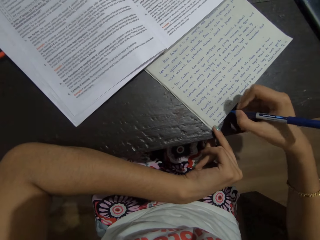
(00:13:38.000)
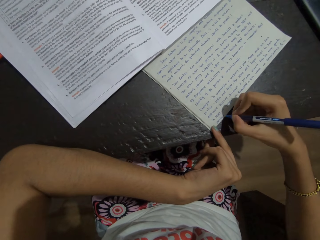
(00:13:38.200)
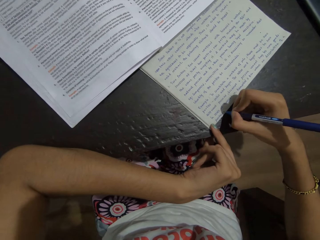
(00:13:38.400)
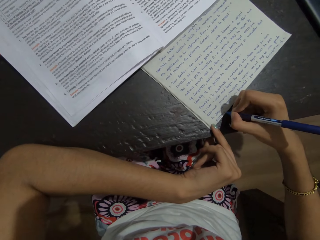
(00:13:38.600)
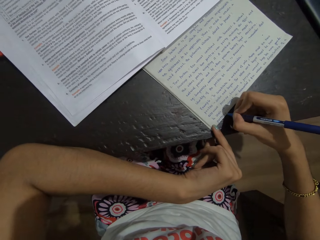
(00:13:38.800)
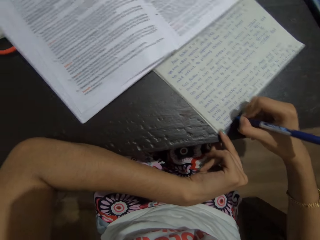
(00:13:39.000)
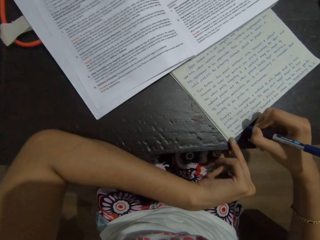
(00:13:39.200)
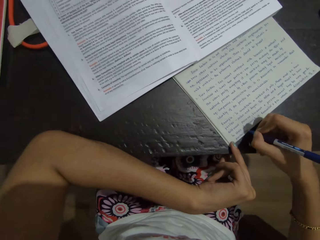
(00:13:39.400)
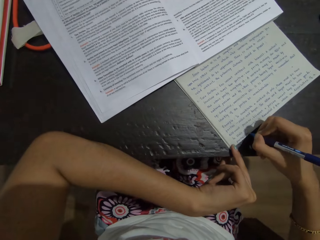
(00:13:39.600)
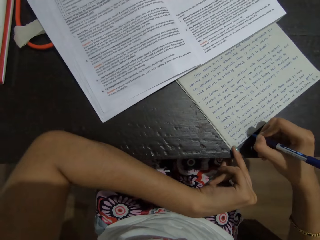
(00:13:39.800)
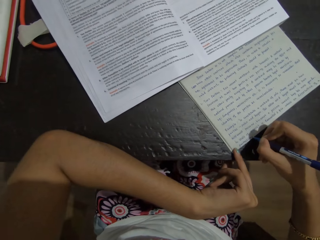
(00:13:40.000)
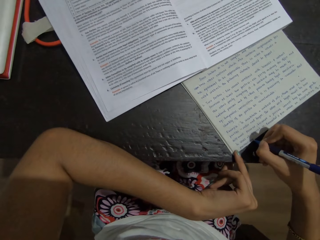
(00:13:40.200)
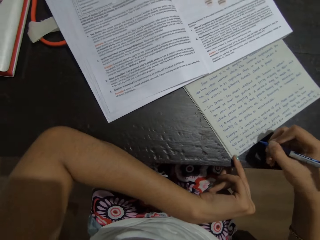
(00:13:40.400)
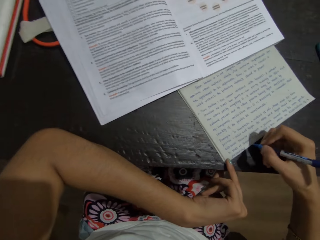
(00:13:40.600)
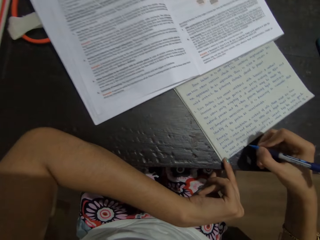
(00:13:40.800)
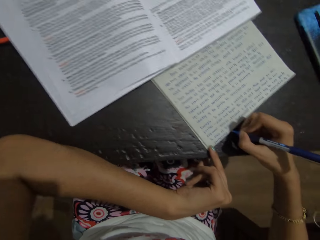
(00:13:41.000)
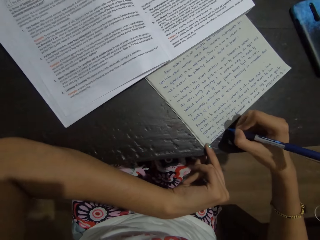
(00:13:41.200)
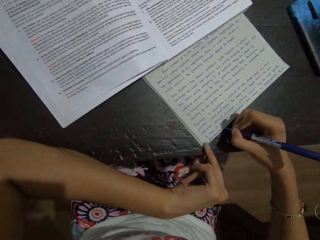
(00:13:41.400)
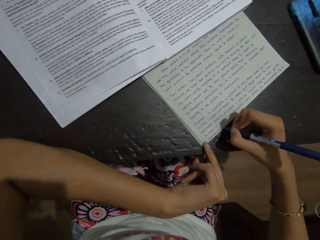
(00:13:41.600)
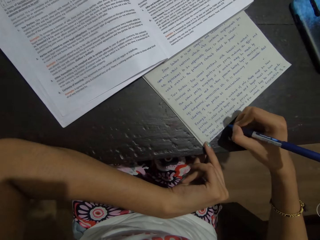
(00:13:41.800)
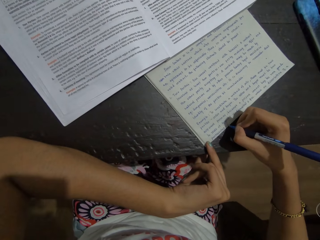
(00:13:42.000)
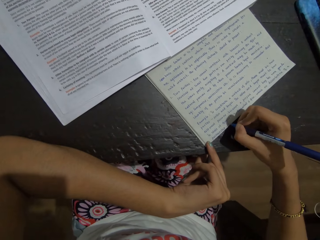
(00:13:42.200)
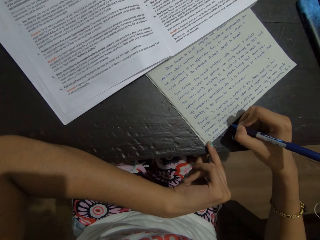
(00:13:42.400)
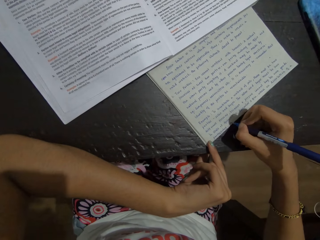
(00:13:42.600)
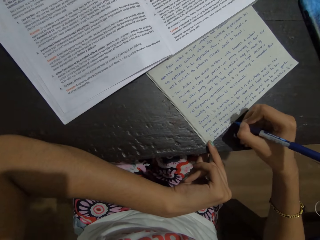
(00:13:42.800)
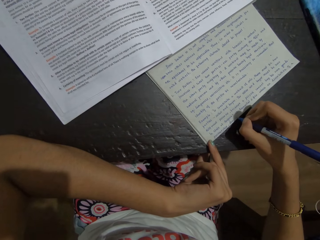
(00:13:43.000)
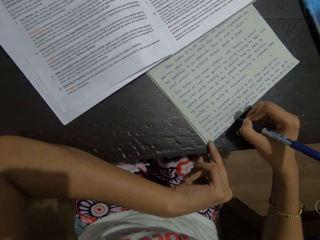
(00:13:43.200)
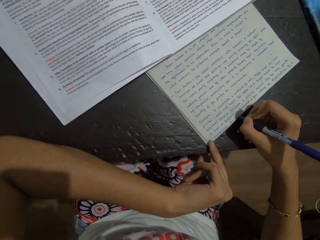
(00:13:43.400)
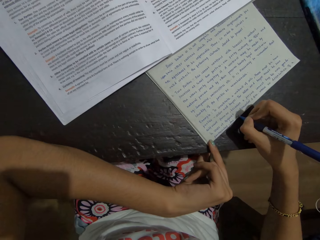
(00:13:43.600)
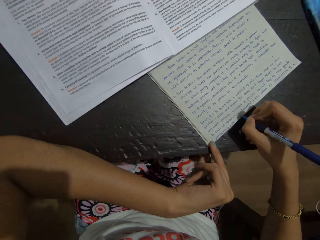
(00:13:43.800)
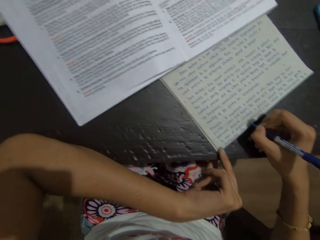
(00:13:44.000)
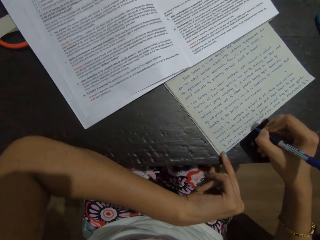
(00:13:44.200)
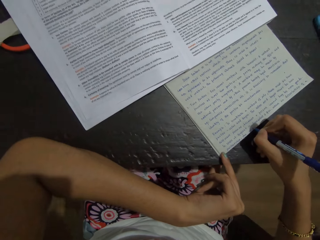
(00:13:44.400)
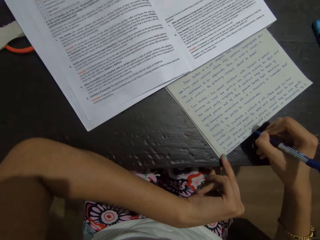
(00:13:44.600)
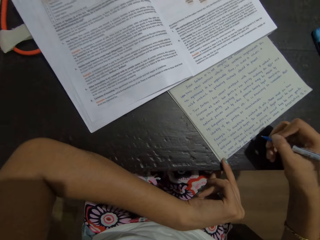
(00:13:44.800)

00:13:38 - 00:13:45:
The camera wearer writes on the book using a pen in the right hand.

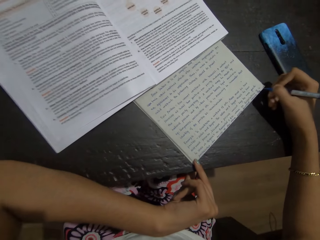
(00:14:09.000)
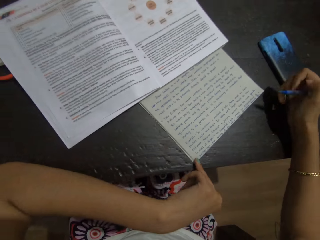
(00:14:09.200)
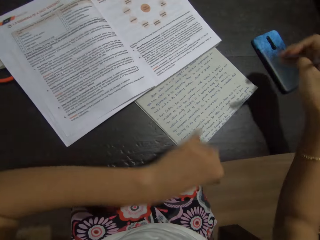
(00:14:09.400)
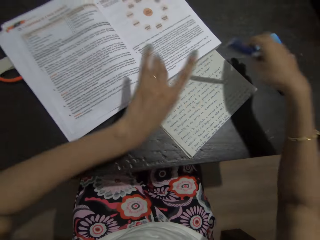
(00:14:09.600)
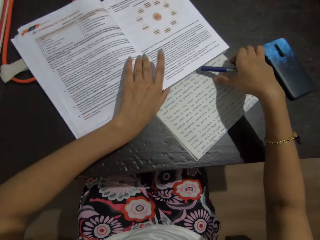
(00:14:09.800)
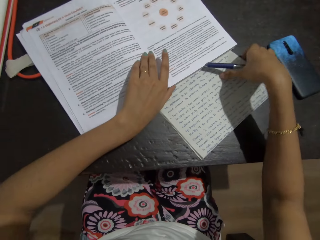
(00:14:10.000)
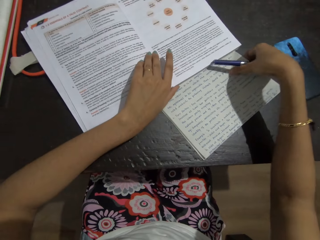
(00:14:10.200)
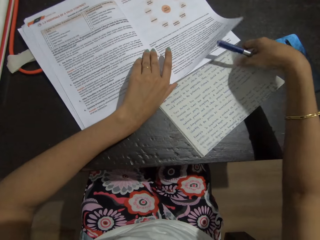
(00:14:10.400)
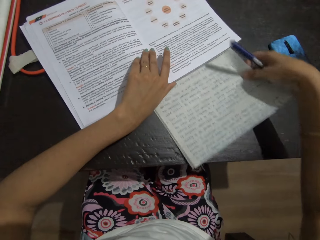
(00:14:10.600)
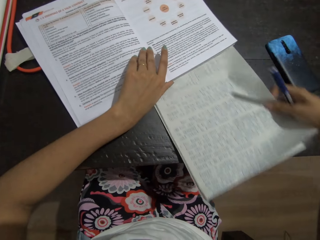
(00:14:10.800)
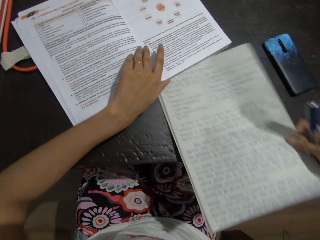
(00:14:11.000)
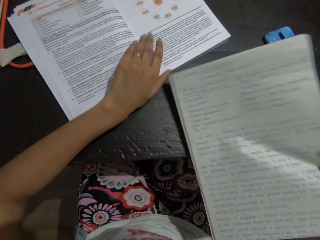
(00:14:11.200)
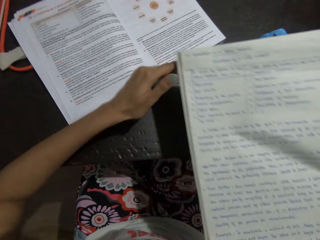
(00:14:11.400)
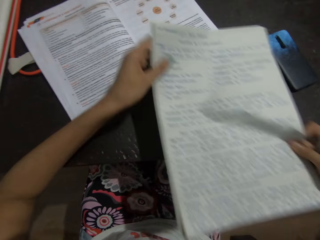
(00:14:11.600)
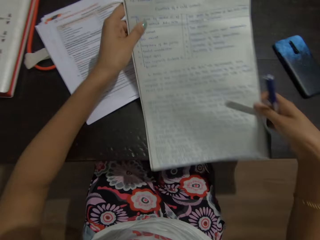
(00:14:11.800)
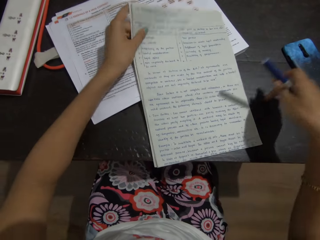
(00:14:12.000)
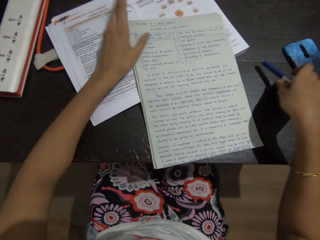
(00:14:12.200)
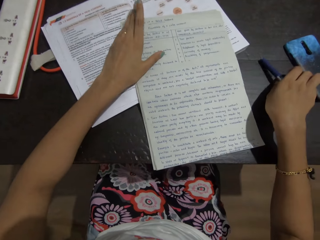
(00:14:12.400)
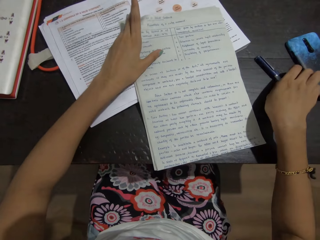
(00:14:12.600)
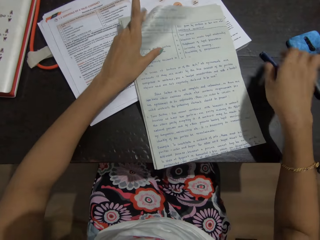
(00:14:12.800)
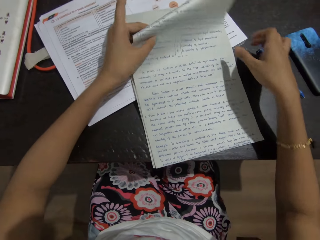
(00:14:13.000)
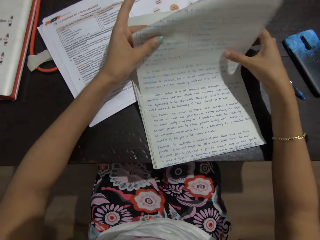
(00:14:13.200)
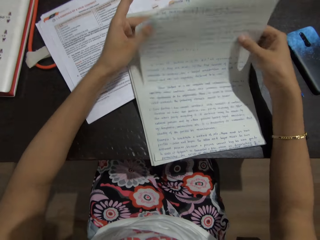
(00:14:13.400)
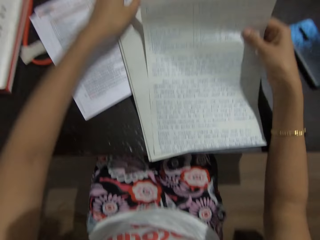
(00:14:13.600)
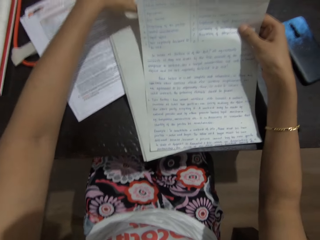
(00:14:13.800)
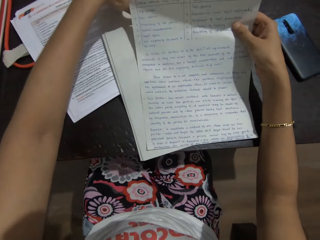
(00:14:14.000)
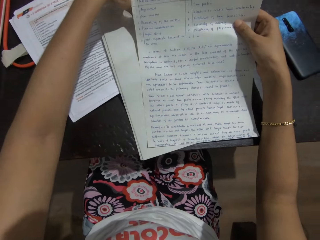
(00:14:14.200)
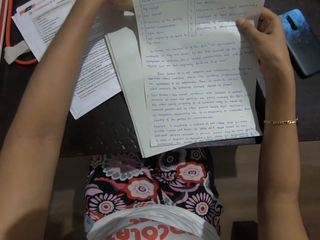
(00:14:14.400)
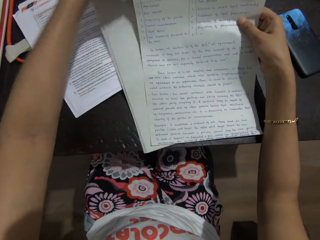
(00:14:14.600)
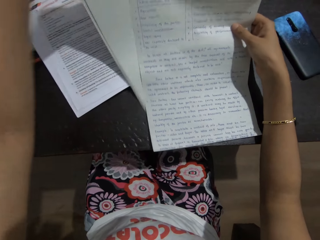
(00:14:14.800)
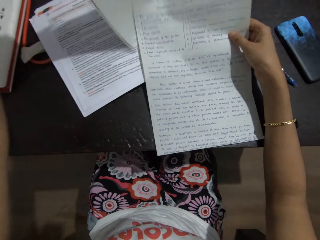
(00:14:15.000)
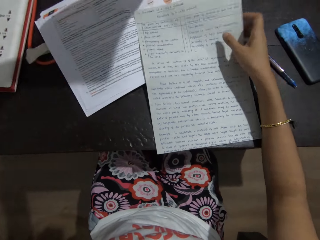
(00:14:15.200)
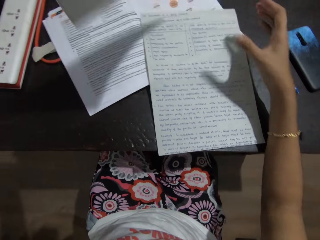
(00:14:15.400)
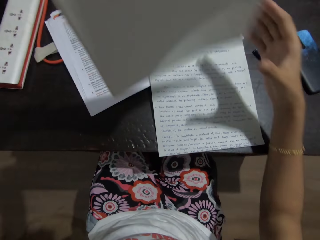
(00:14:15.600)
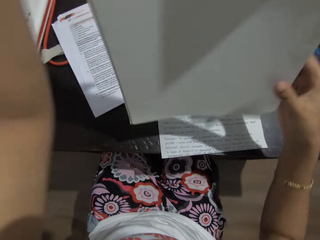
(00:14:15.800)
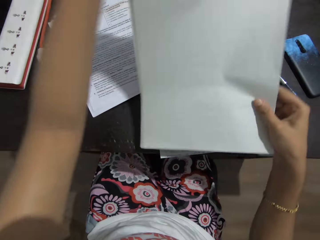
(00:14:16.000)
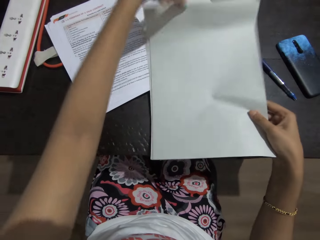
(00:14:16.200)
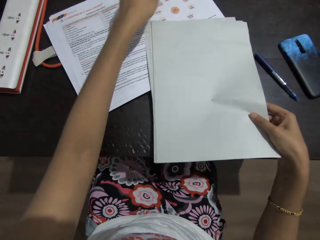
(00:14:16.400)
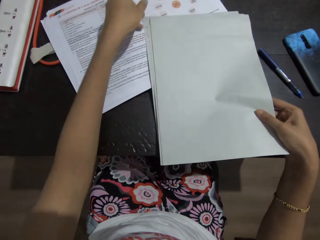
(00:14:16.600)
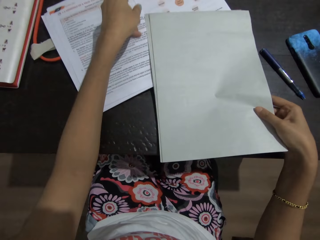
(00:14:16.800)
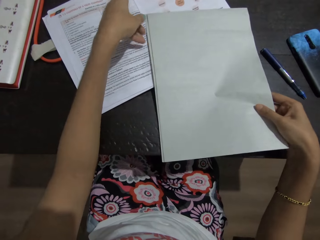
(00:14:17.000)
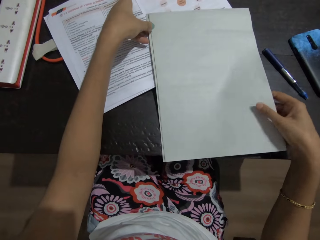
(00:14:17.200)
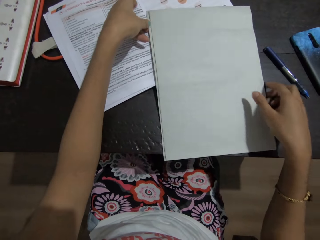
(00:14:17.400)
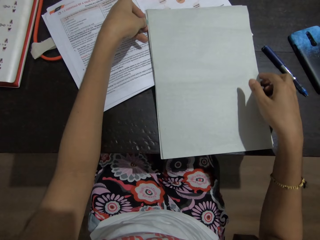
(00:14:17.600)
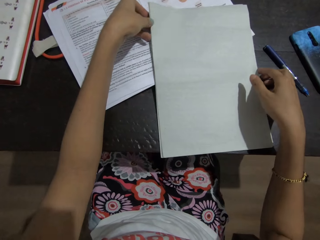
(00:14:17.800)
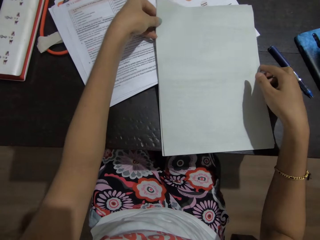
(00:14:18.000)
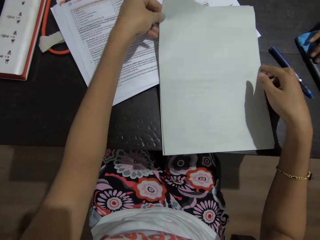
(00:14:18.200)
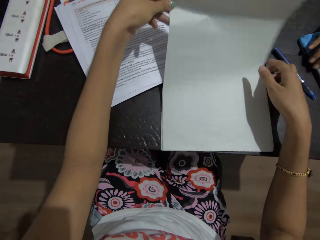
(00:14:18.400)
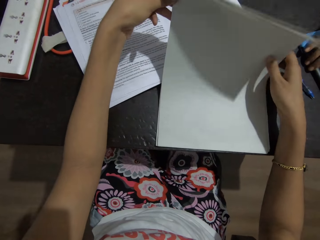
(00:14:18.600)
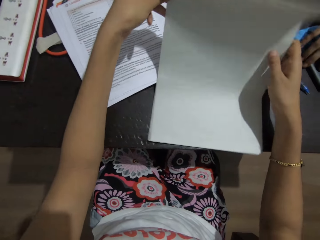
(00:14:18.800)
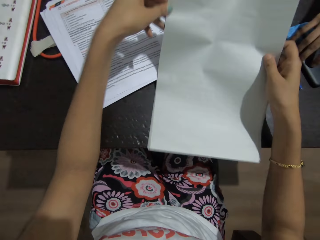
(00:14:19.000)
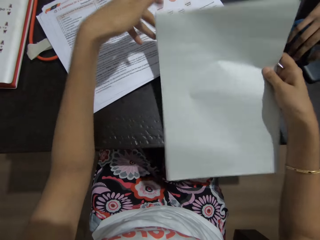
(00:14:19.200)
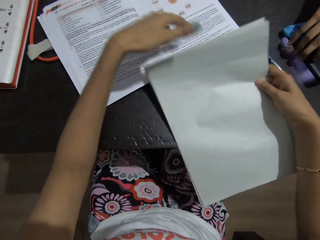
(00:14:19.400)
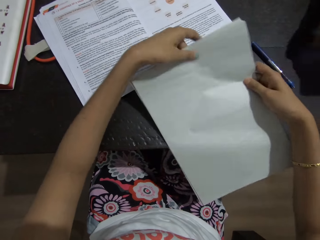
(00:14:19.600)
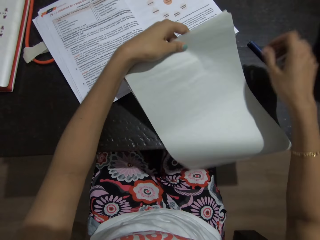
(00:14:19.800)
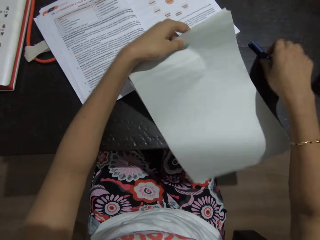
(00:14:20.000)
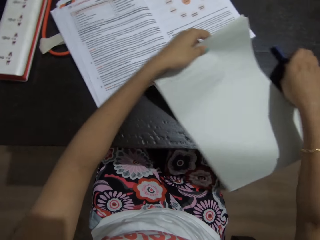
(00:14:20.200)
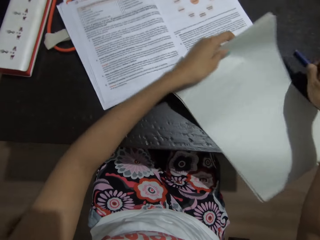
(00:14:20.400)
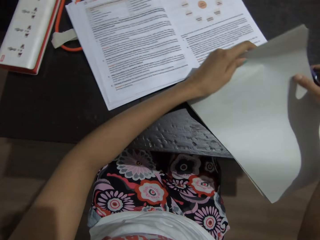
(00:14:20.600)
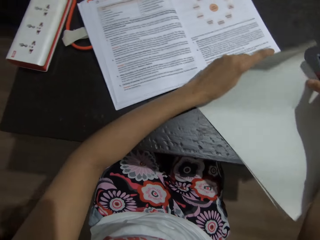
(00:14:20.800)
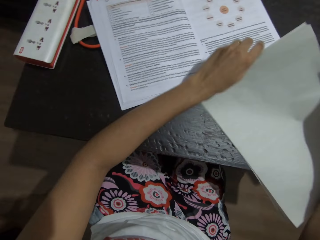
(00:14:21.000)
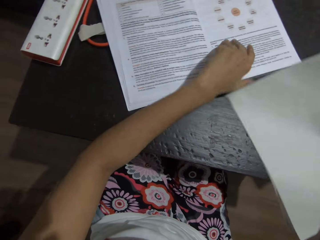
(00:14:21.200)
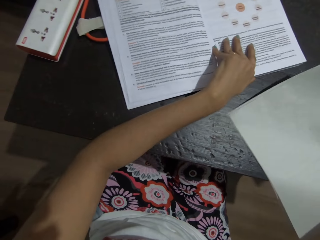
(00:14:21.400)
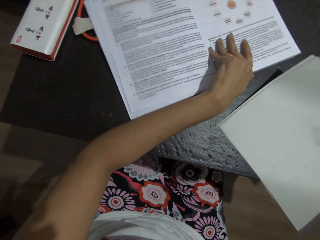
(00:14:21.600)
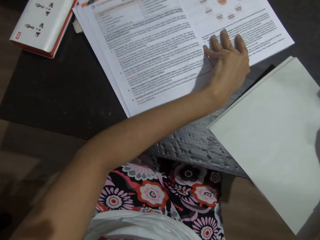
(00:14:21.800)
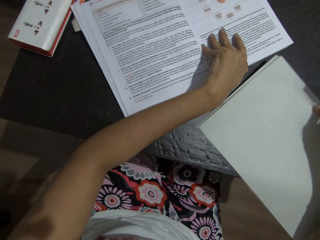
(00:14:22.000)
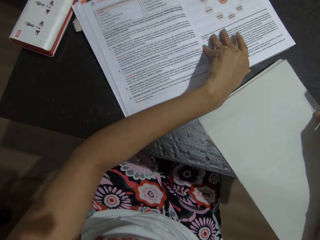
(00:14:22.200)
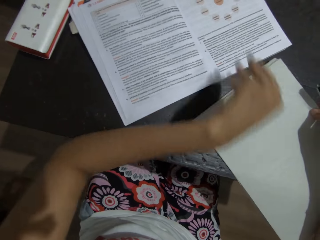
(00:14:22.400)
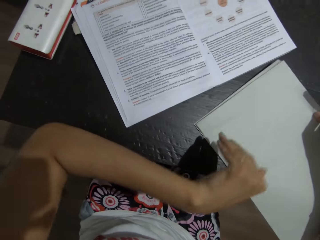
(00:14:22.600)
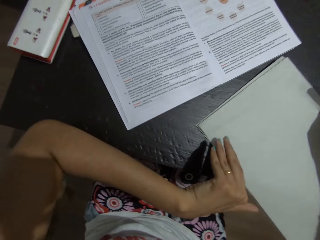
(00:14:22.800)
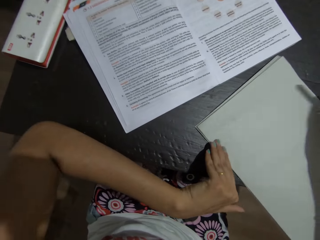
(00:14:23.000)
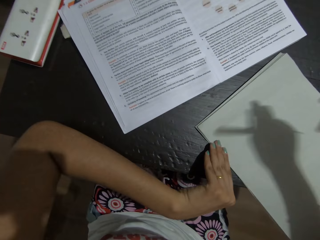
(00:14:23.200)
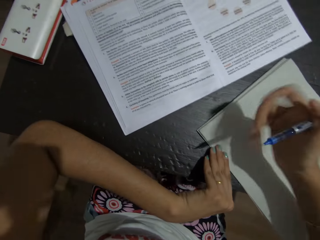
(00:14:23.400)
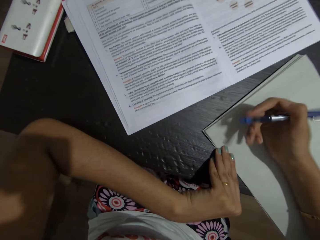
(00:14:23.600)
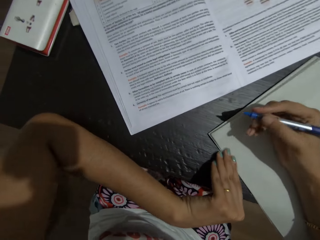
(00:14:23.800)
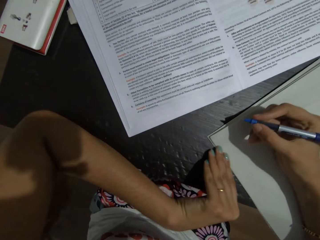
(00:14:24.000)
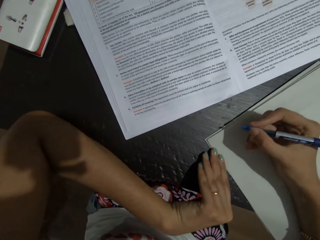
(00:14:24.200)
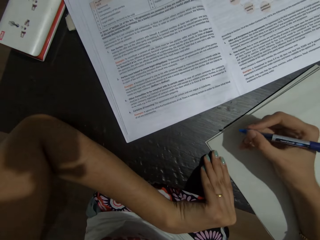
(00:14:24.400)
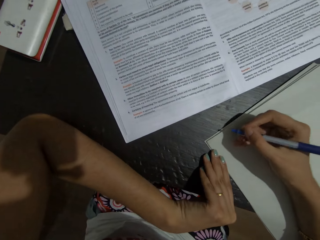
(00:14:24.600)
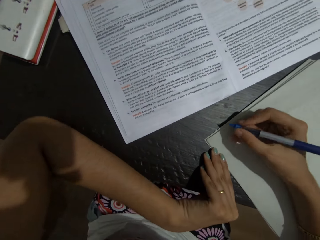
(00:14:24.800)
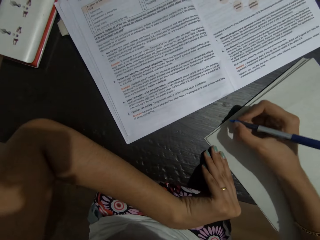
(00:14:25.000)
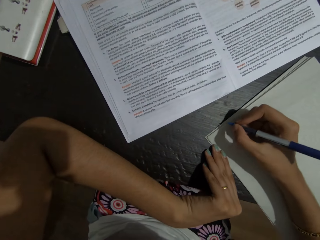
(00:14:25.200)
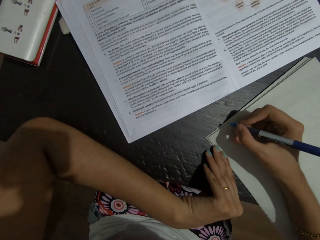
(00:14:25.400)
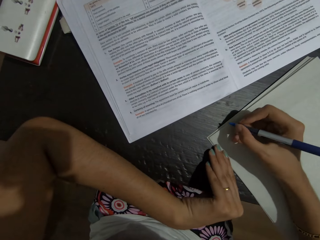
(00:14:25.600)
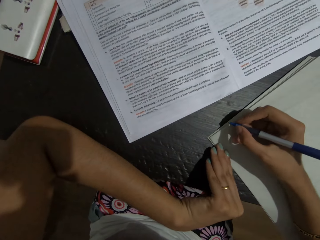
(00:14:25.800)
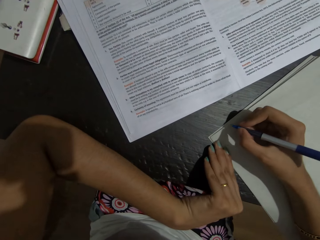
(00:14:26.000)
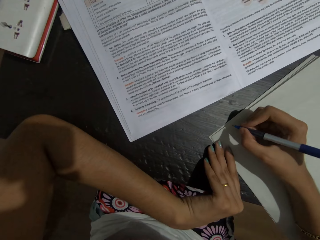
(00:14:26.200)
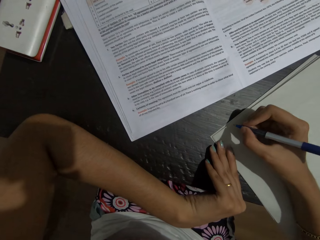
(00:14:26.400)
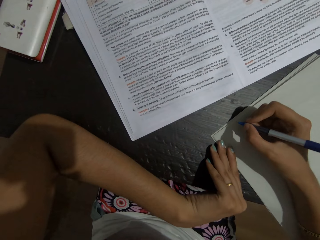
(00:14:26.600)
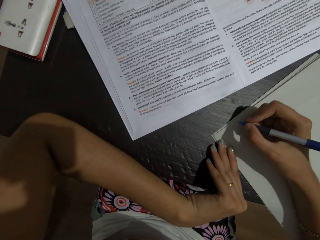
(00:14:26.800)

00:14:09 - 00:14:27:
The camera wearer pulls the written paper. They pick up the papers. They hold the paper with both hands. They place the papers on top of the book. They put the pen on the table. They pick up one paper. They pick up another paper. They hold the papers. They place the paper on top of the other paper. They pick up both papers. They place the papers on the table. They pick up the pen on the table. They hold the text book. They adjust the book.
